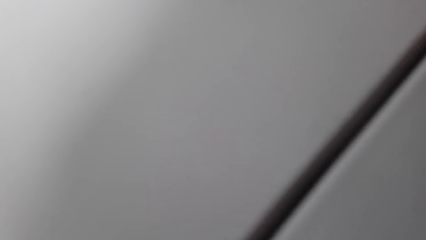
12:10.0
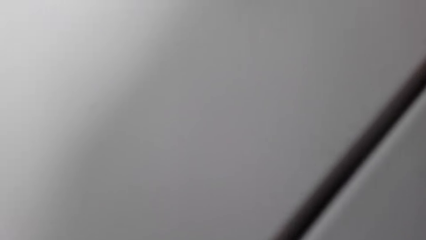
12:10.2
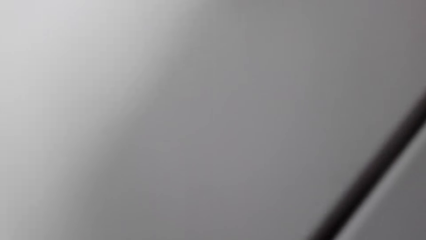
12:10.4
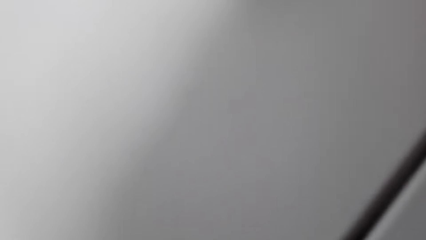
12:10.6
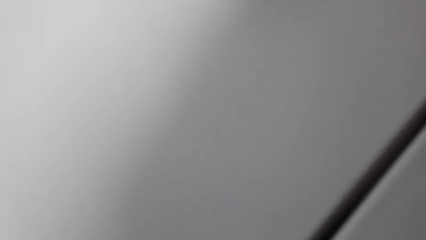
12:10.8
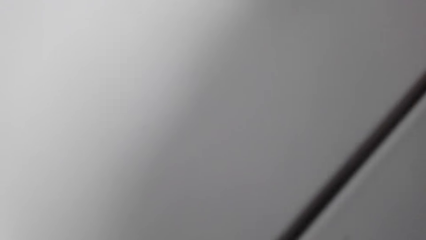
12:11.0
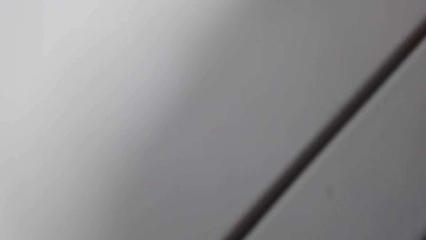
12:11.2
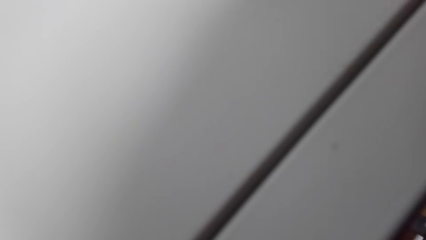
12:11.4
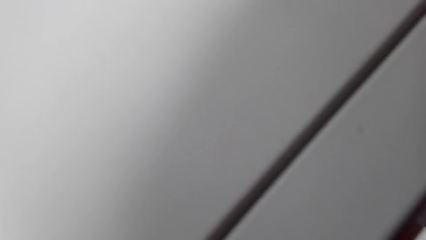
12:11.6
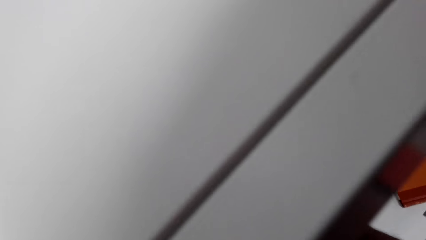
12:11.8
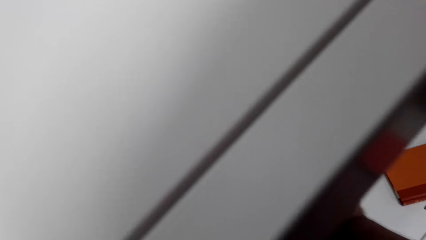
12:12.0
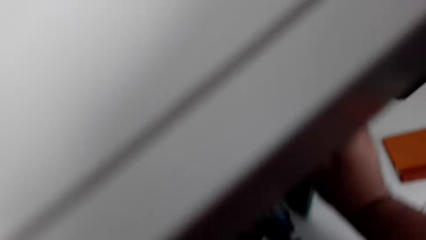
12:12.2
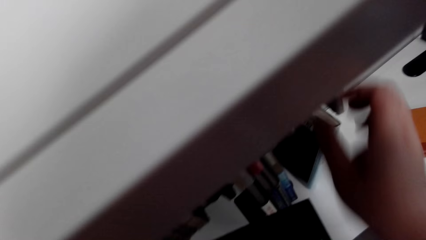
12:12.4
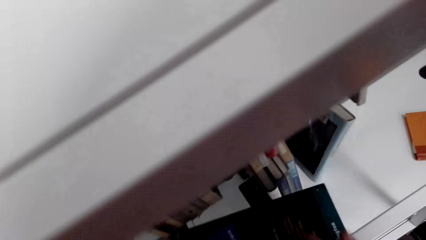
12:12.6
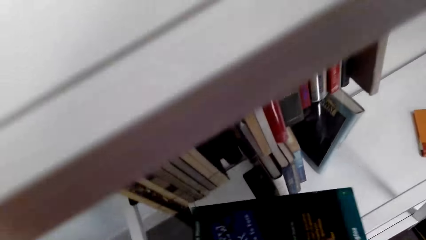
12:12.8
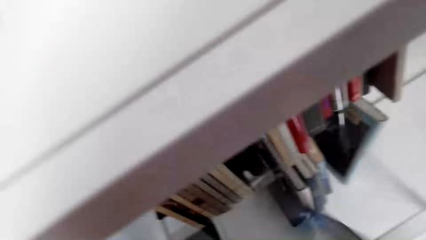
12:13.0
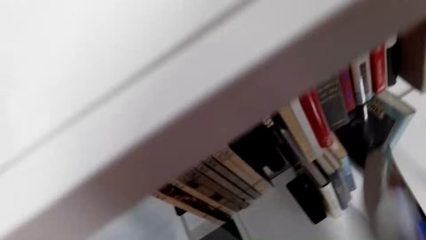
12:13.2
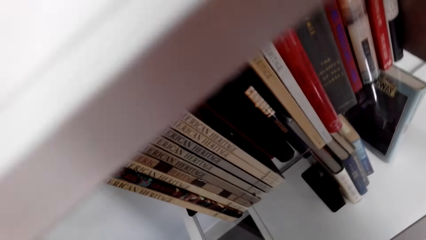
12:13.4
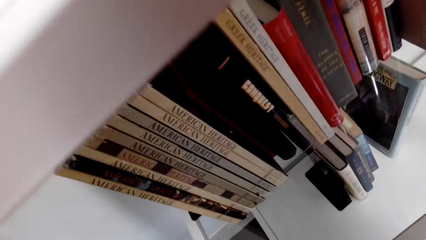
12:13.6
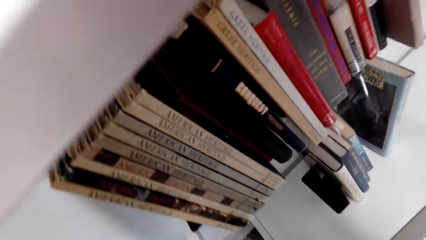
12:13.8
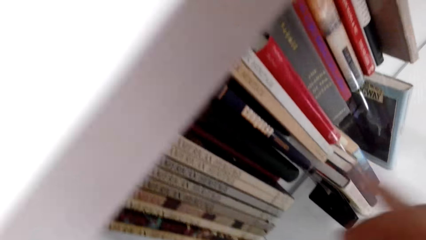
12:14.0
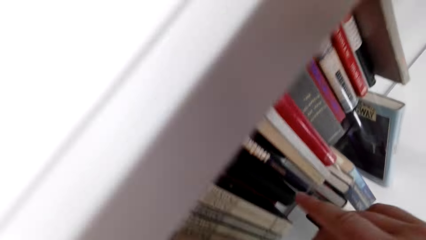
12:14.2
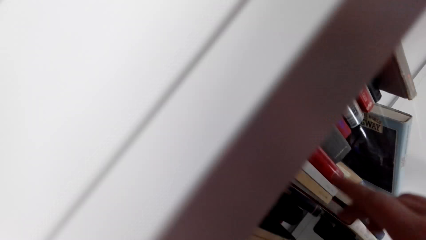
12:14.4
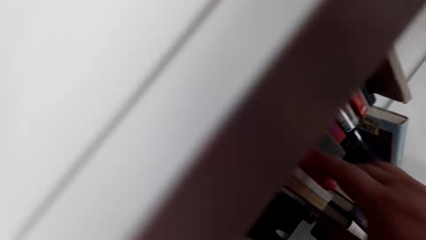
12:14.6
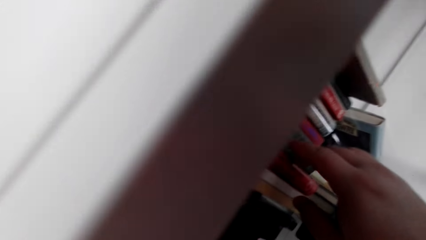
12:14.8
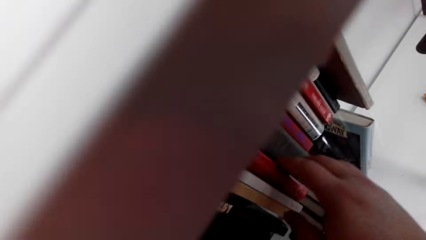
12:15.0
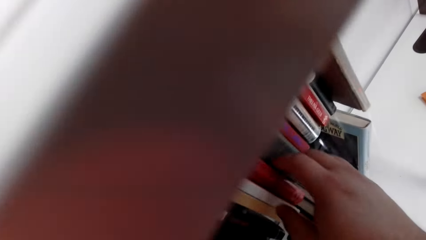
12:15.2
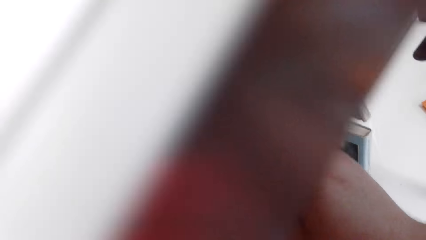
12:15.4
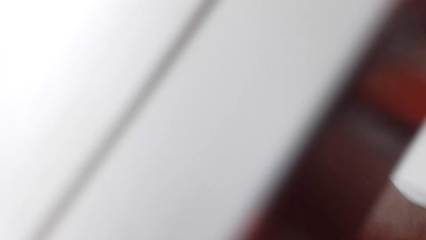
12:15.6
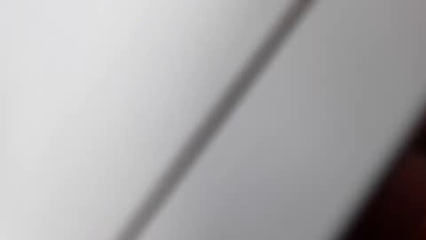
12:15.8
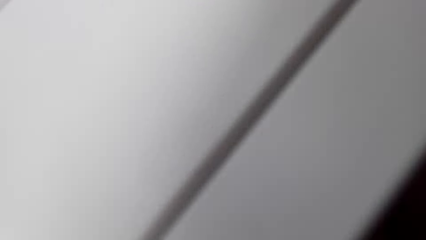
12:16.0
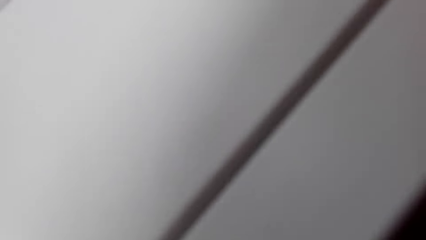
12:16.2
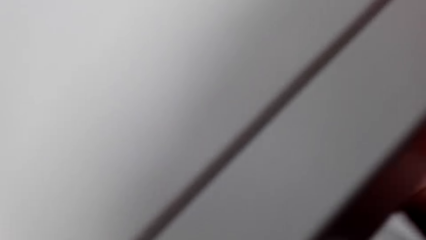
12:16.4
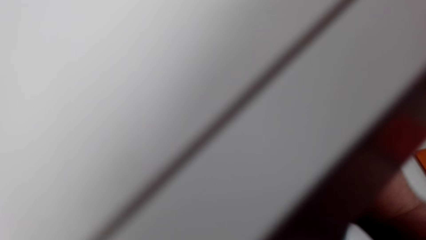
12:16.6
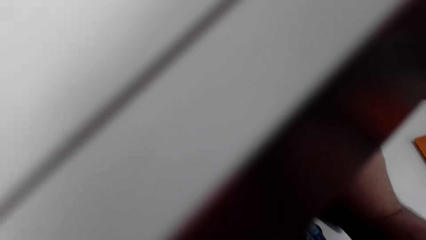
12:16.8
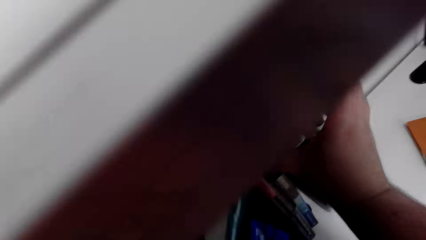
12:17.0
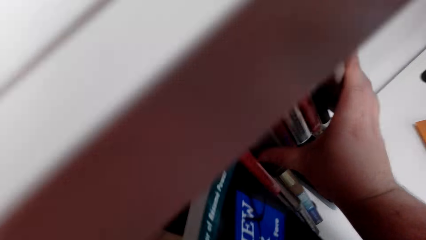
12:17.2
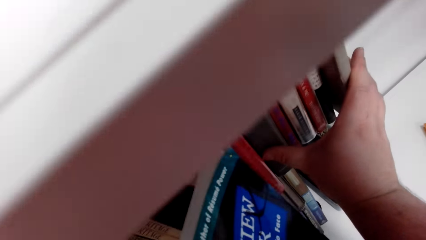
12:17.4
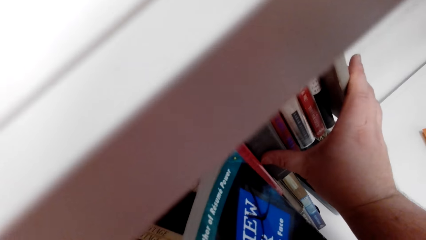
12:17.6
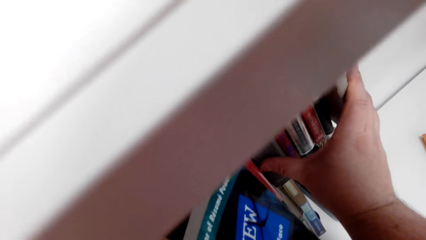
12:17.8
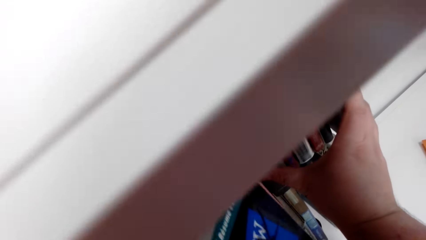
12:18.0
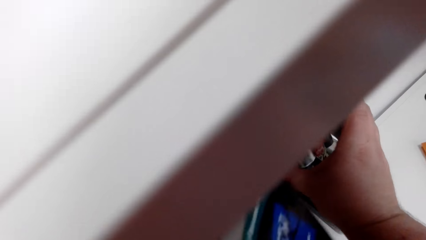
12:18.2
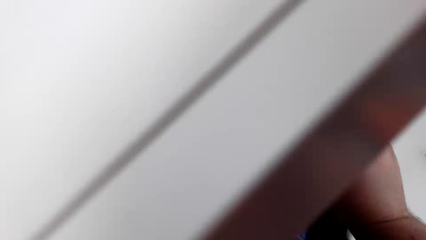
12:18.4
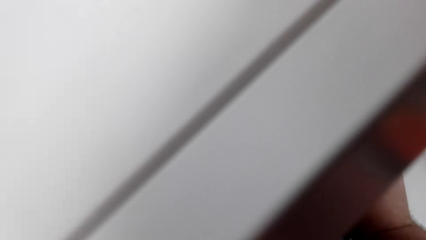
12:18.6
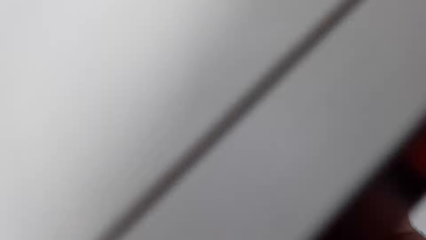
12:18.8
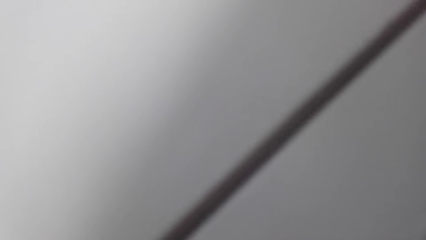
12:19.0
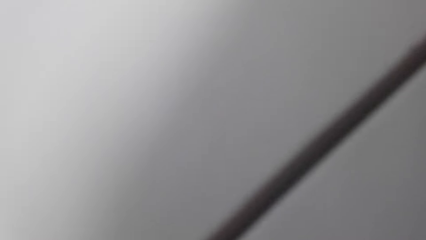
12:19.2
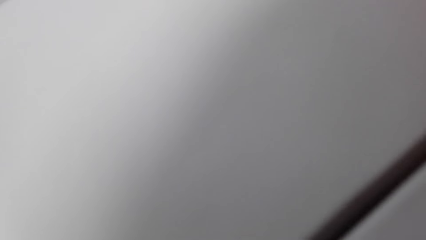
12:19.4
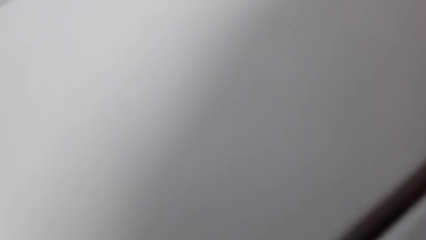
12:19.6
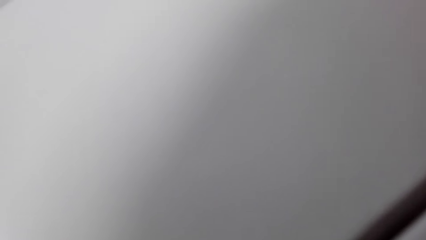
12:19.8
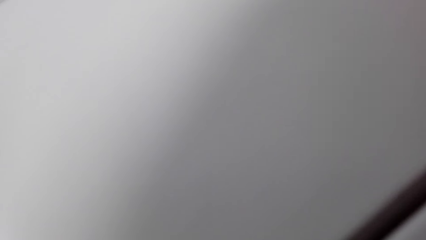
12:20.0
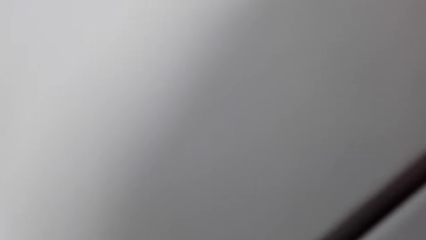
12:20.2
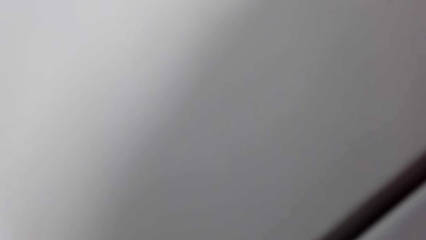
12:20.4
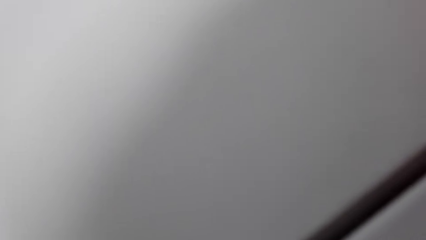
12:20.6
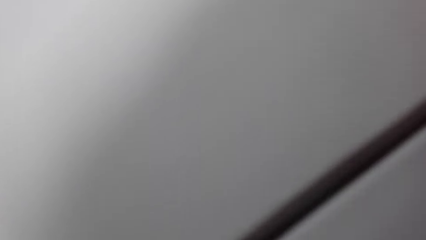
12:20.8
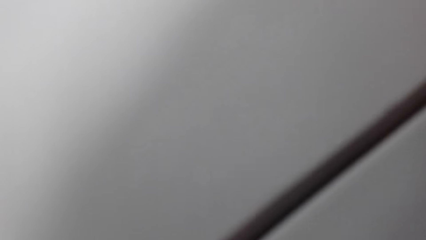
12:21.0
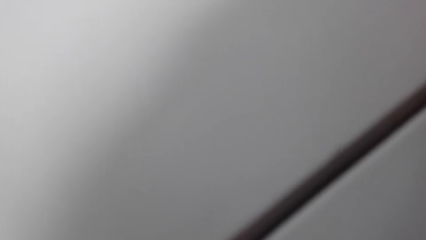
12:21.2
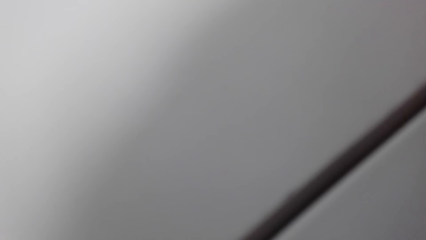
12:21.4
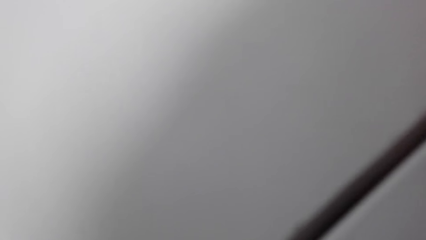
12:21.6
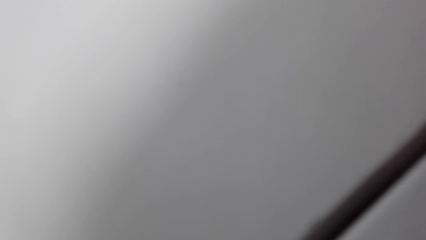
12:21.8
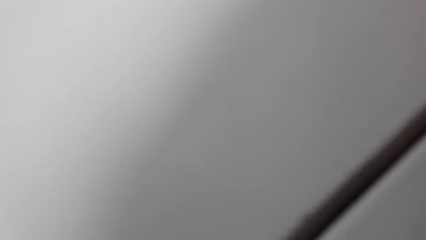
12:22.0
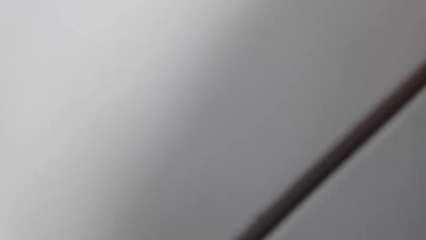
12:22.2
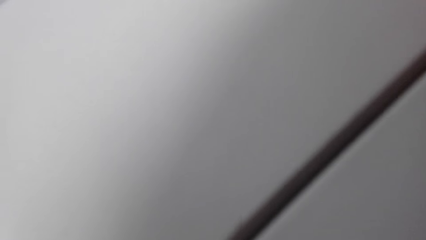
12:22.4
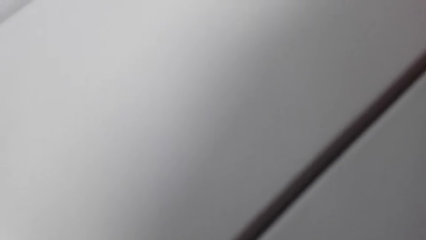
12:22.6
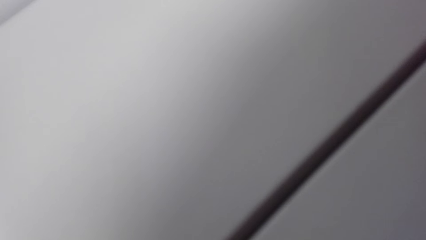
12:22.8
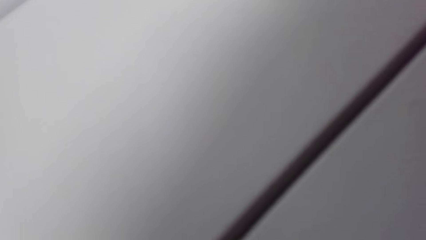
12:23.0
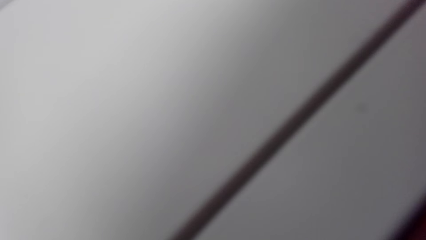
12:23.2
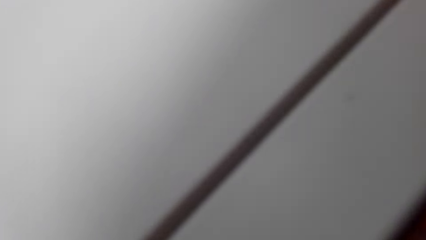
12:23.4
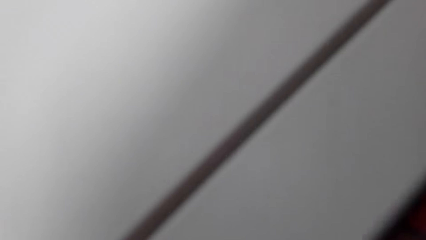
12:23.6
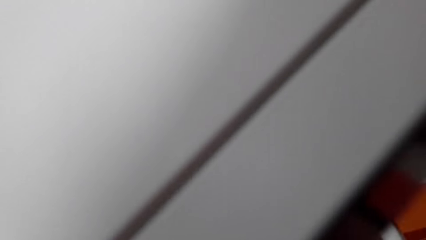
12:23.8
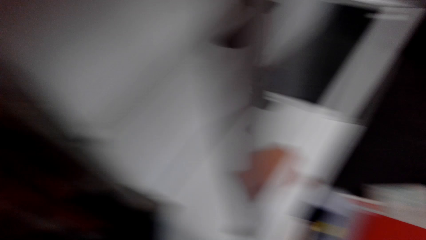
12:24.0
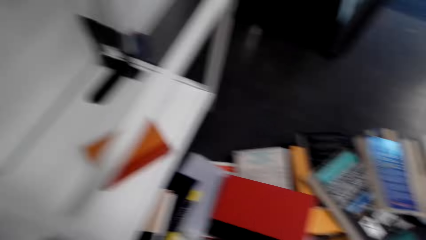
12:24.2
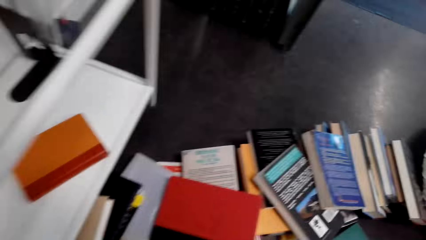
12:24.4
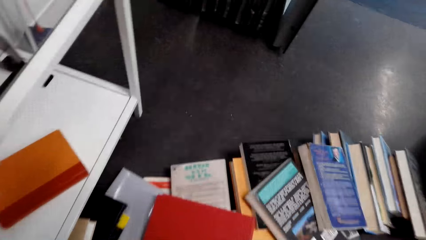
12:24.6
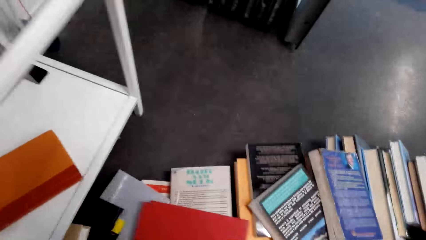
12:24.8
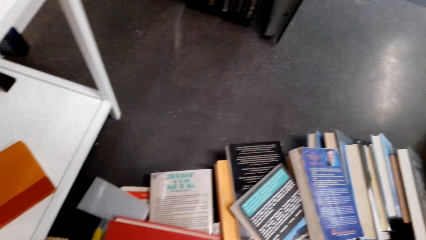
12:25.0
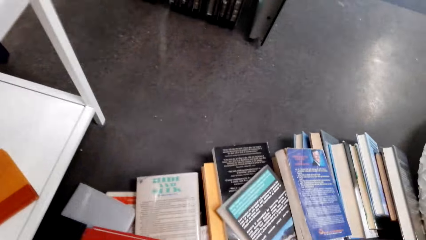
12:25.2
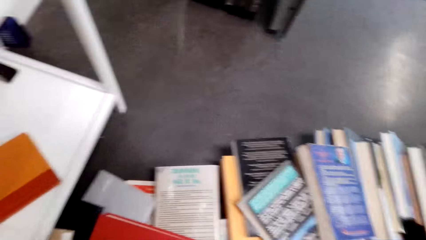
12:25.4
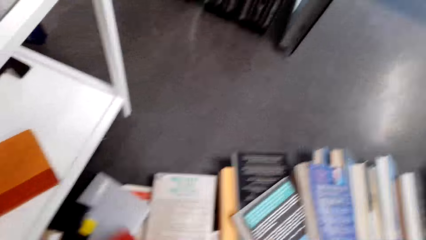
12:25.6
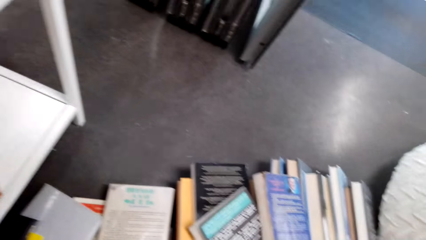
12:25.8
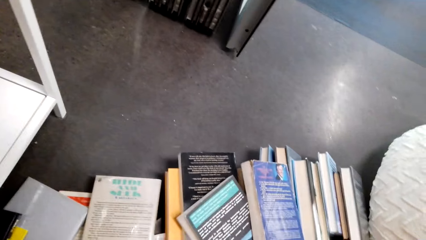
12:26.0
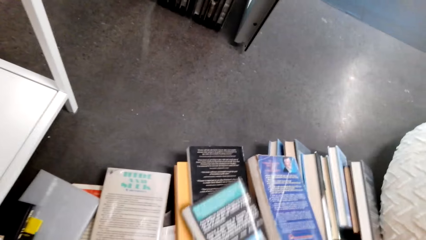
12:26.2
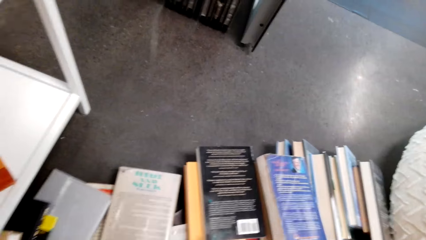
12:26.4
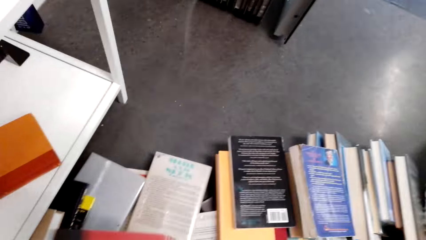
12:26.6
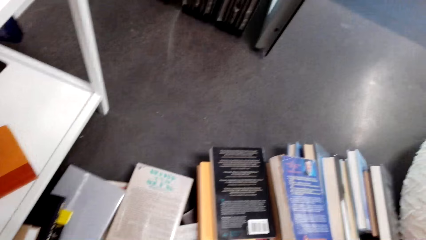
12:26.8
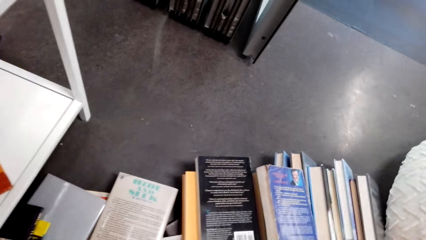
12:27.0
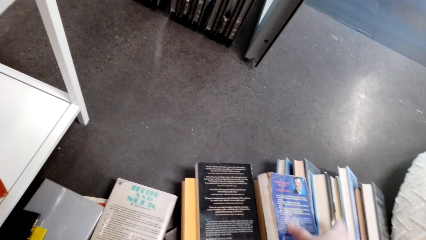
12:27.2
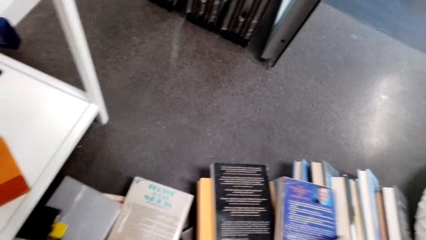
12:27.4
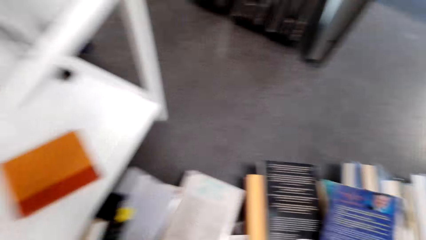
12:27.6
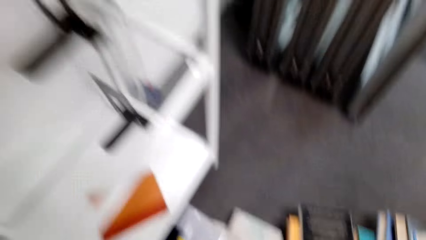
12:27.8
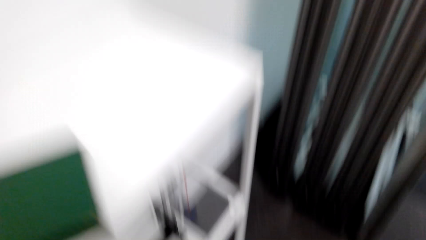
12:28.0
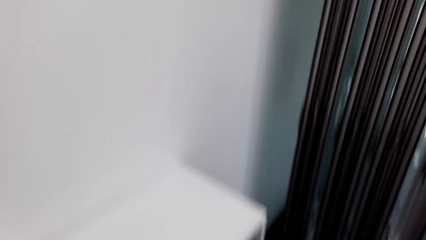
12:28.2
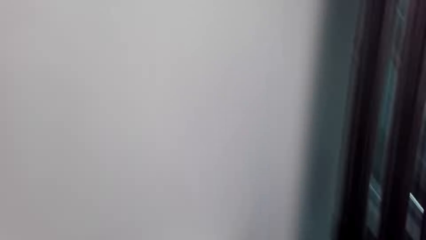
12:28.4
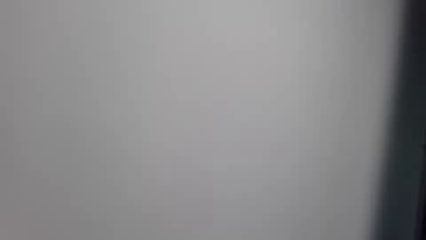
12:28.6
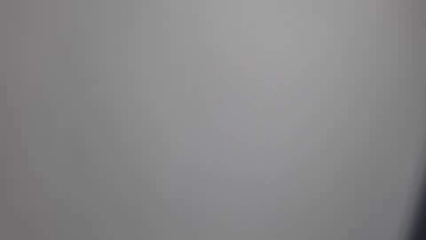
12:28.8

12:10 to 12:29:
The camera wearer fixes a book on the shelf. They pick up a book. They look through the books. They hold a bunch of books in the hand. They pick up a book from the floor, from the pile.
